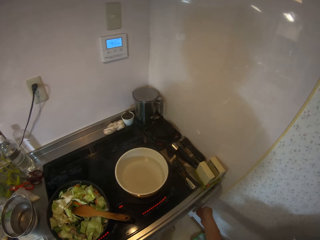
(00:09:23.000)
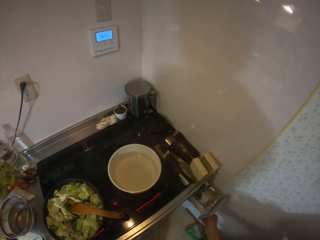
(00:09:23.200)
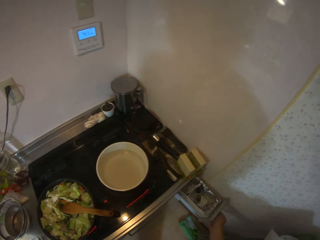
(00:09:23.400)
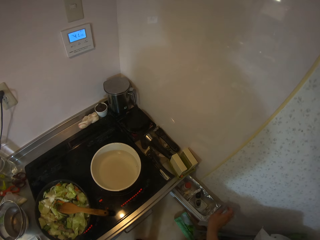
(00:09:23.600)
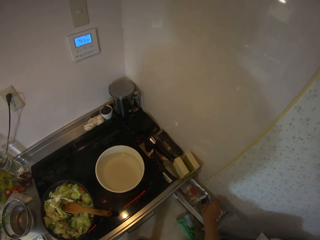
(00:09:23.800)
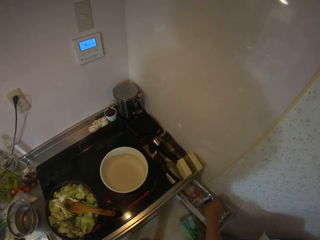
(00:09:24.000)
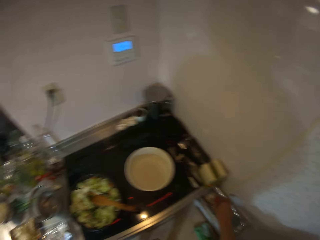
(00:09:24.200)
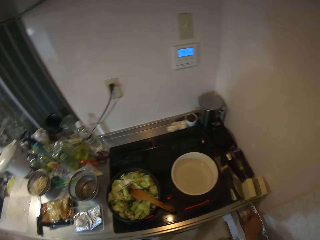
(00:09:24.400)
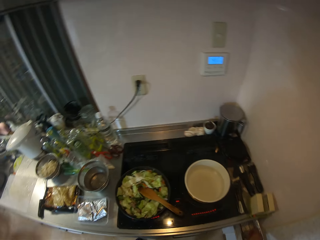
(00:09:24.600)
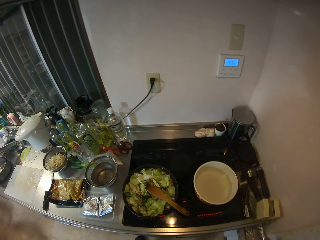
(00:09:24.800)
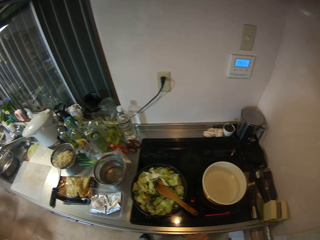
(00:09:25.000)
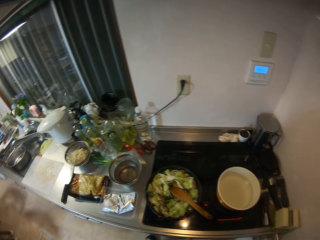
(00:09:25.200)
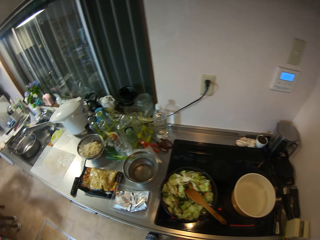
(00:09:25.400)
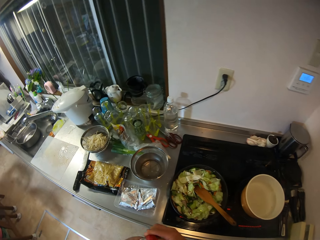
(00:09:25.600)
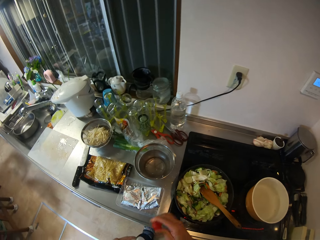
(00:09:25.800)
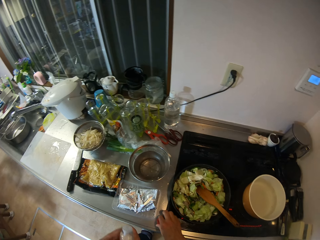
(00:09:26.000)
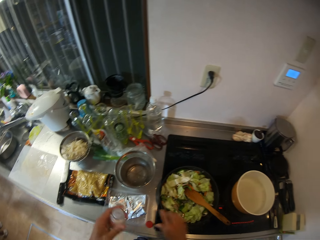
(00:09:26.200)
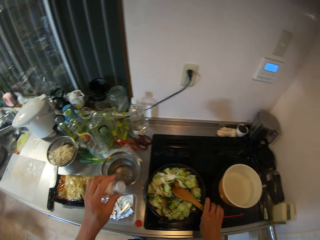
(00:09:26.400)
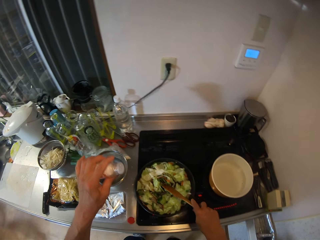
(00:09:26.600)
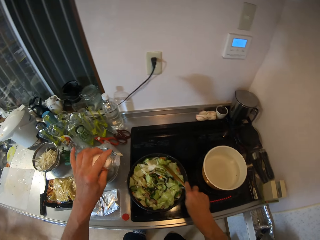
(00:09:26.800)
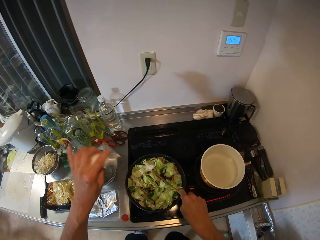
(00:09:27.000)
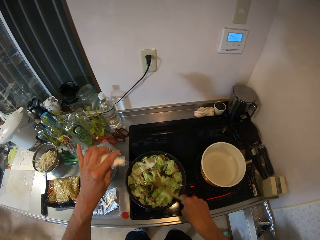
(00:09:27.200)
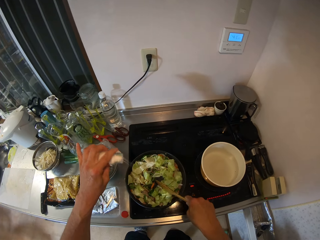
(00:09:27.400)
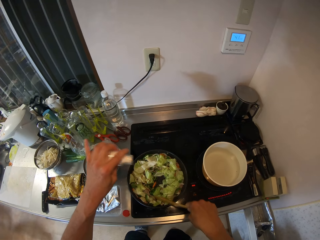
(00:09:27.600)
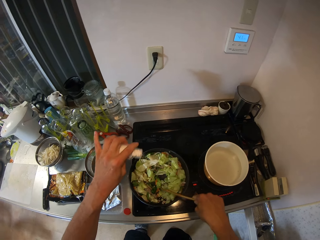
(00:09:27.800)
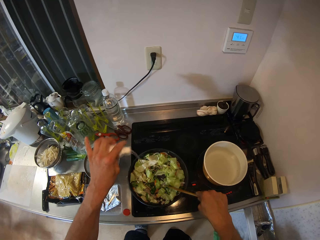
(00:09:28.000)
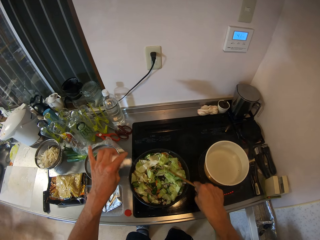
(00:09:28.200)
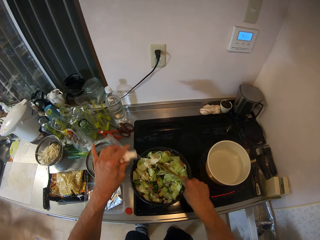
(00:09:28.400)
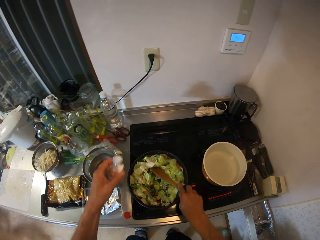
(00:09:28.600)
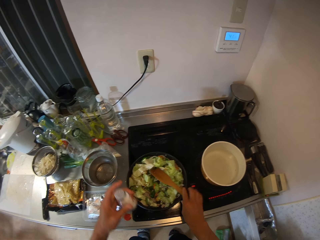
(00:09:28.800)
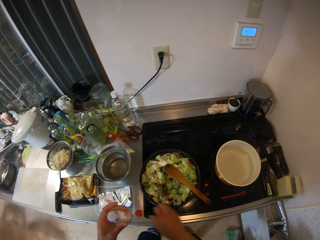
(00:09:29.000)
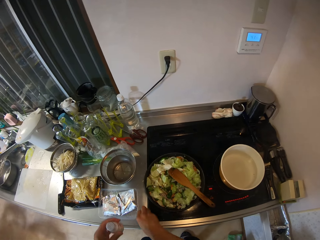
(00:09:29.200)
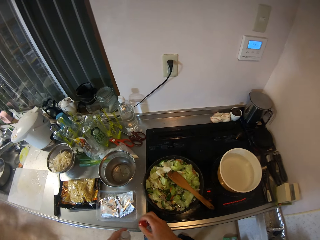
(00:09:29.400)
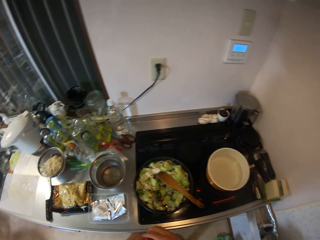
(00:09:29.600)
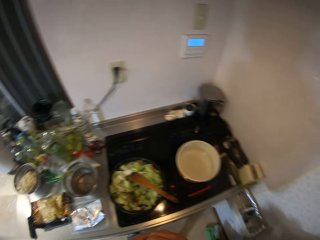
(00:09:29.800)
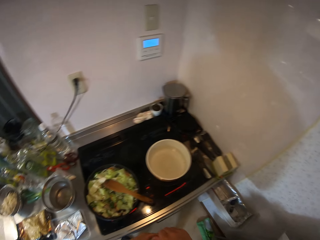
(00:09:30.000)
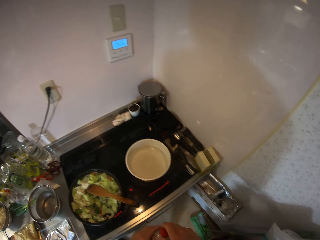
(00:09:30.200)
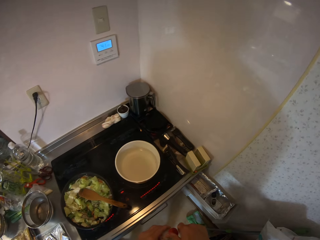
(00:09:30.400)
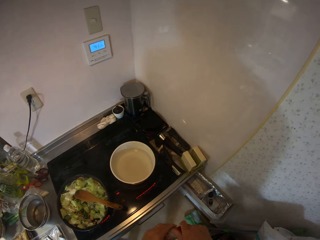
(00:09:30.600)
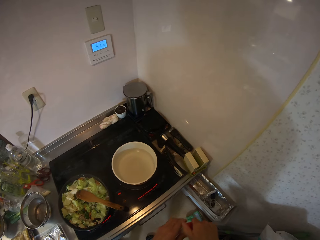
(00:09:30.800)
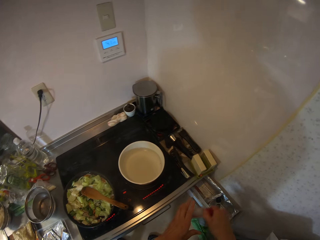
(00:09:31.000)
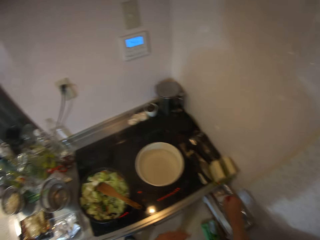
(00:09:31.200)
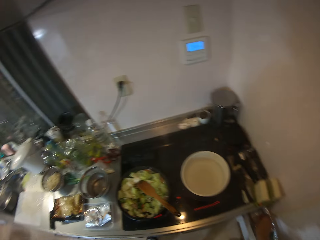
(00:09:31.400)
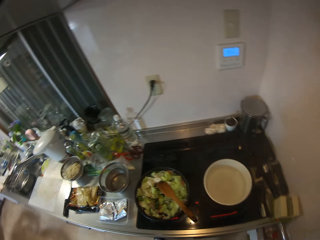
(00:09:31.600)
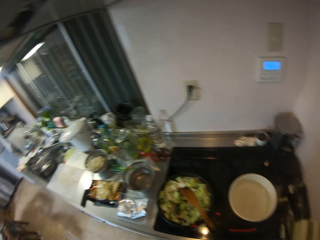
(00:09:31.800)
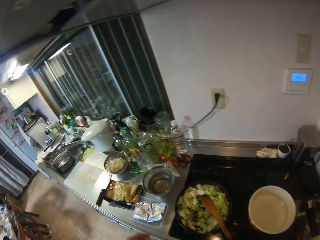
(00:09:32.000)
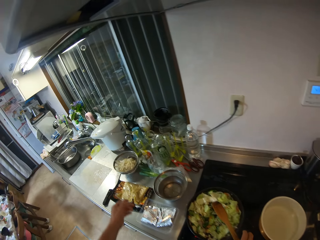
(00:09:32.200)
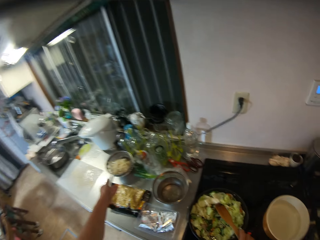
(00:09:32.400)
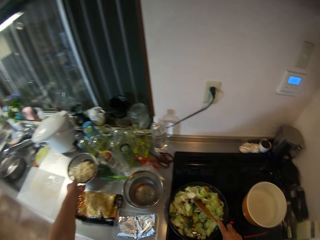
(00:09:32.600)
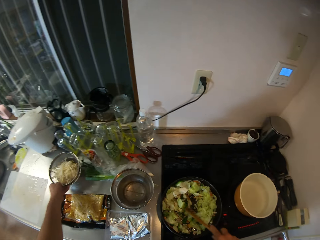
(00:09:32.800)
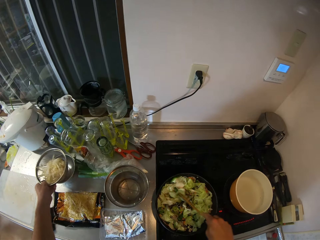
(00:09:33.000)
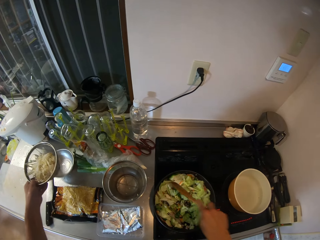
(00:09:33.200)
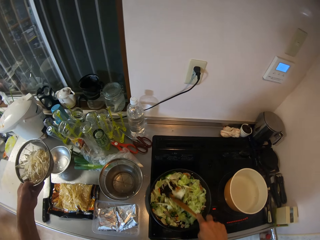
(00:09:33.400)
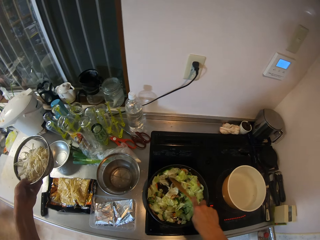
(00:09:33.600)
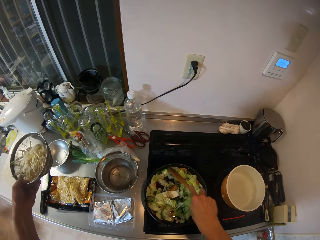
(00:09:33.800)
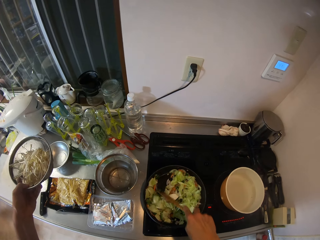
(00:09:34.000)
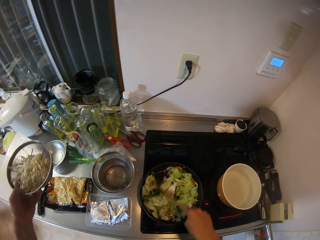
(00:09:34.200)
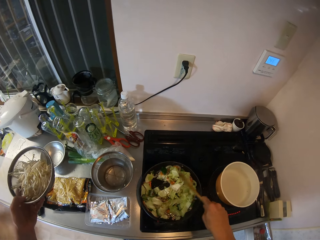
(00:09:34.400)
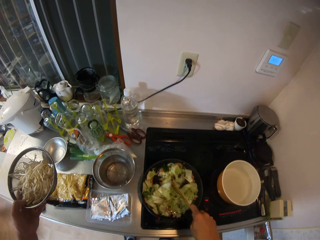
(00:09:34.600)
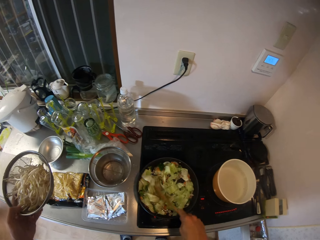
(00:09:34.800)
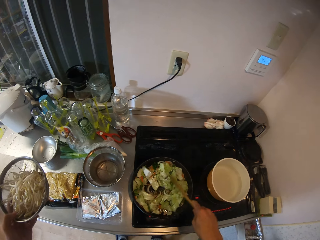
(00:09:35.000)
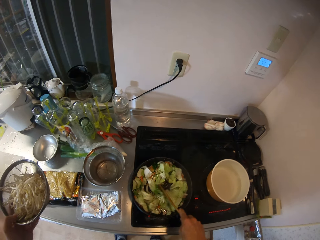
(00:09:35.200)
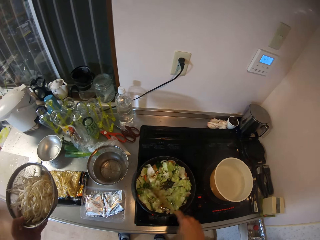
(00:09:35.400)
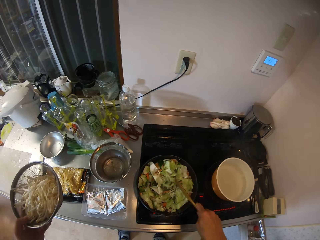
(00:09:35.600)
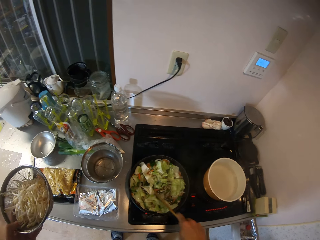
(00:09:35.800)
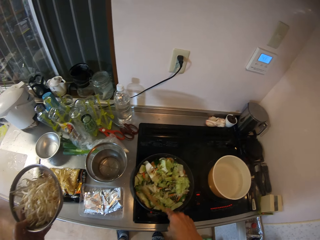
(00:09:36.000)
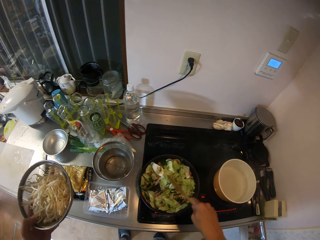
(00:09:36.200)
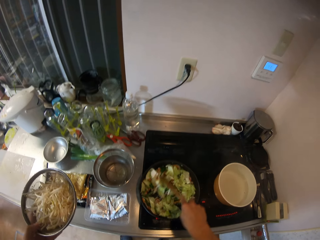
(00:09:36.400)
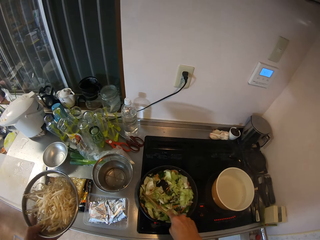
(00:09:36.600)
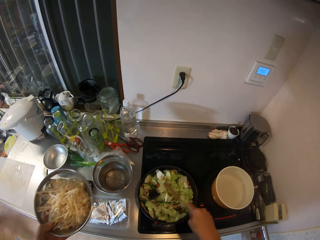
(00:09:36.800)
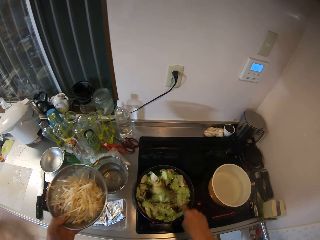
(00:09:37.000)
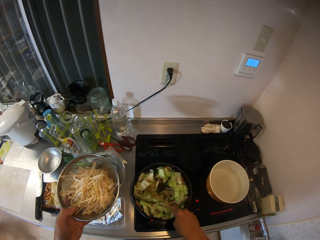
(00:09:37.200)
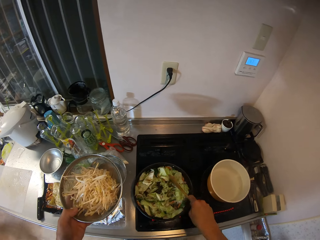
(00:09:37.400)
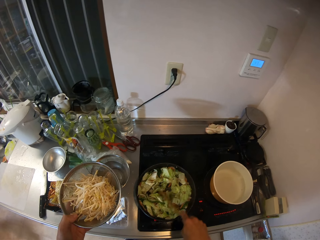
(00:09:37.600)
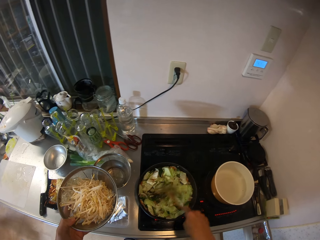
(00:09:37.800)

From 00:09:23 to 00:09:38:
The camera wearer closes the drawer. He pulls out another cooker drawer, picks a bottle of salt from the cooker drawer, and holds the salt. He sprinkles the salt on the stir fry inside the pot on the cooker. He picks the cover of the salt bottle on the kitchen cabinet. He covers the salt bottle with its cover. He puts back the salt bottle inside the cooker drawer. He carries a sieve with noodles on the kitchen cabinet. He picks the cabbage. He stirs the stir fry with the spatula with his right hand.

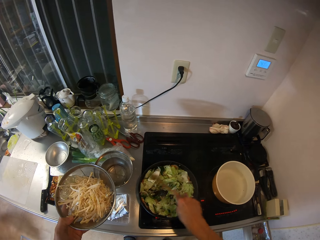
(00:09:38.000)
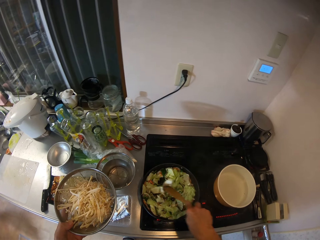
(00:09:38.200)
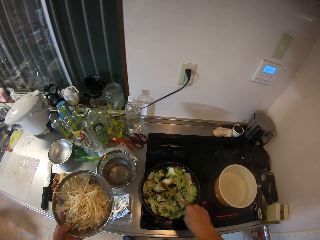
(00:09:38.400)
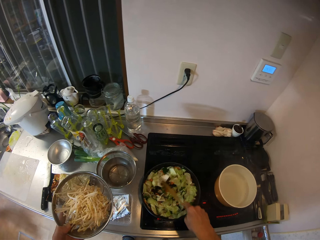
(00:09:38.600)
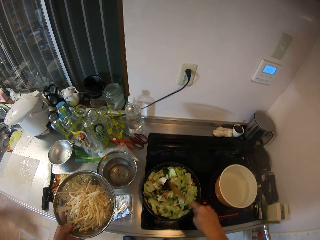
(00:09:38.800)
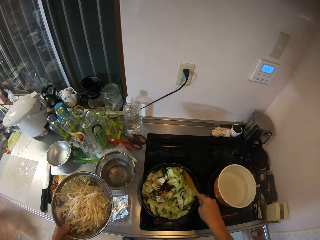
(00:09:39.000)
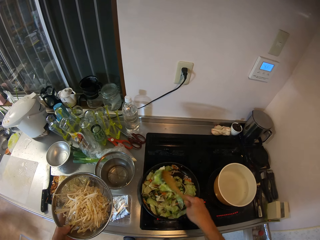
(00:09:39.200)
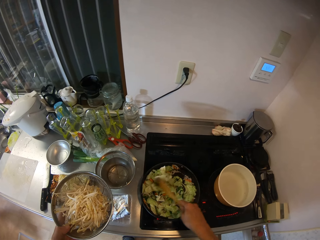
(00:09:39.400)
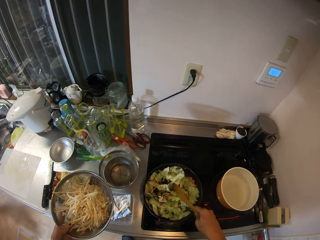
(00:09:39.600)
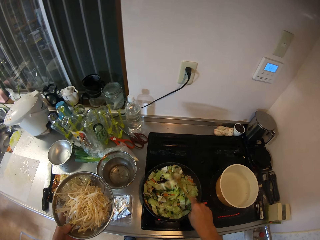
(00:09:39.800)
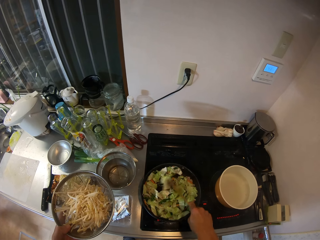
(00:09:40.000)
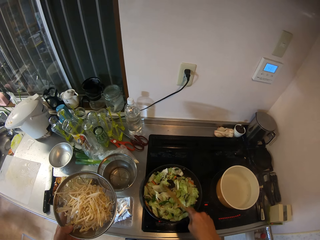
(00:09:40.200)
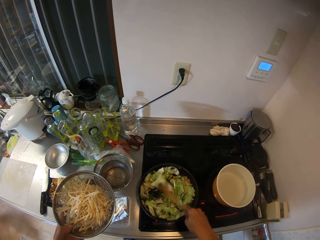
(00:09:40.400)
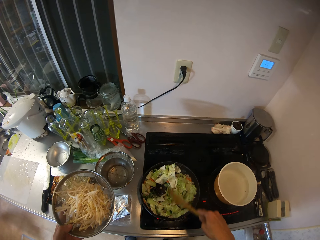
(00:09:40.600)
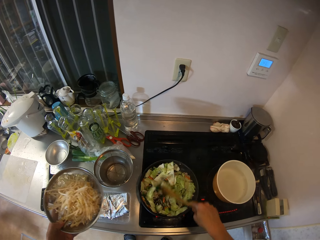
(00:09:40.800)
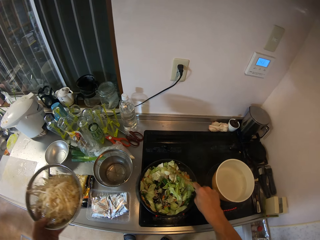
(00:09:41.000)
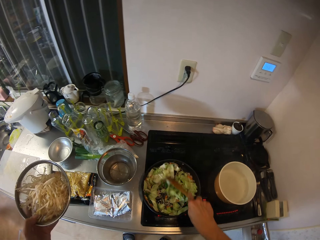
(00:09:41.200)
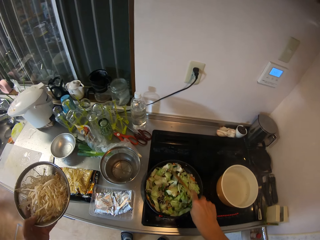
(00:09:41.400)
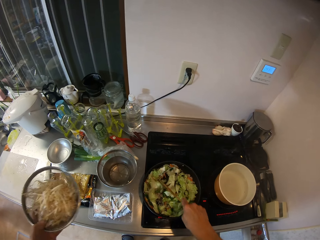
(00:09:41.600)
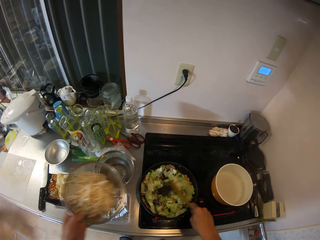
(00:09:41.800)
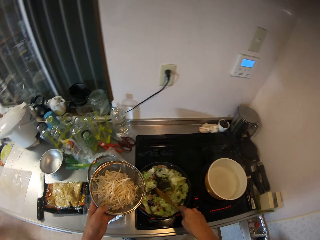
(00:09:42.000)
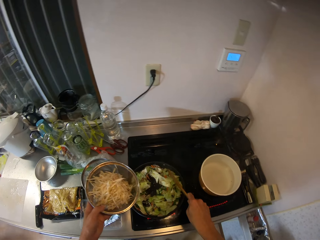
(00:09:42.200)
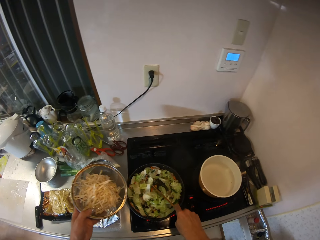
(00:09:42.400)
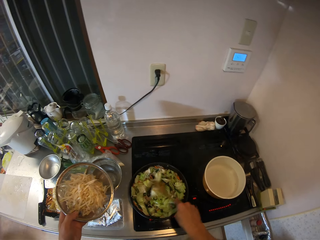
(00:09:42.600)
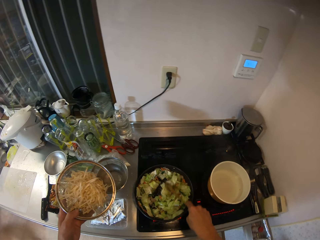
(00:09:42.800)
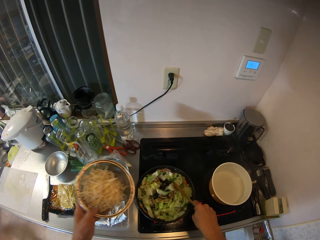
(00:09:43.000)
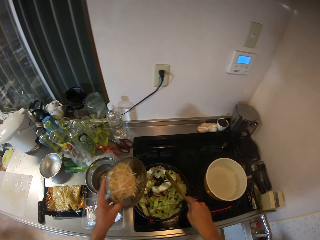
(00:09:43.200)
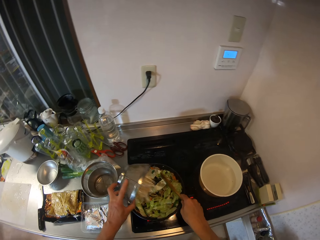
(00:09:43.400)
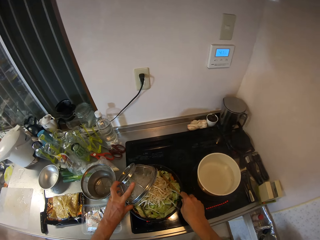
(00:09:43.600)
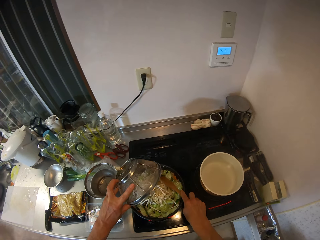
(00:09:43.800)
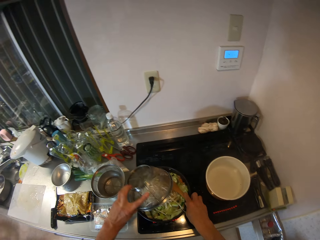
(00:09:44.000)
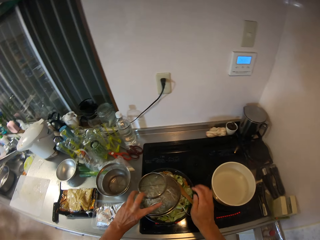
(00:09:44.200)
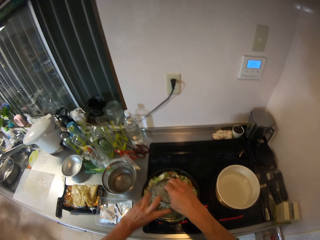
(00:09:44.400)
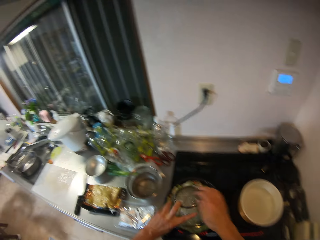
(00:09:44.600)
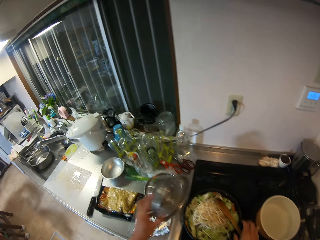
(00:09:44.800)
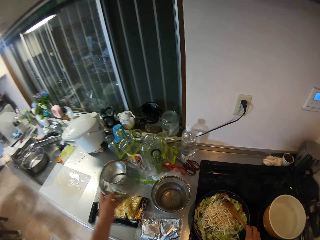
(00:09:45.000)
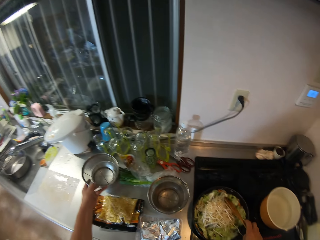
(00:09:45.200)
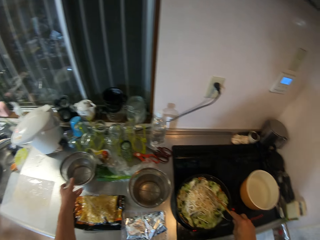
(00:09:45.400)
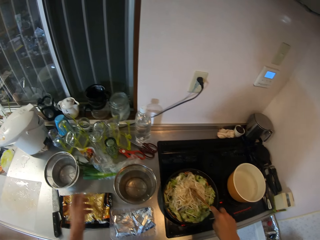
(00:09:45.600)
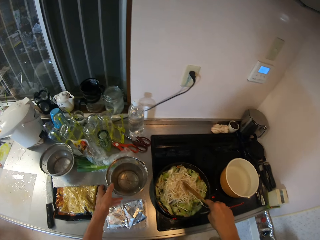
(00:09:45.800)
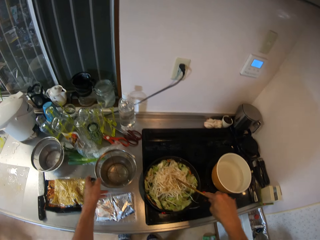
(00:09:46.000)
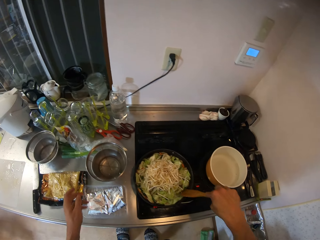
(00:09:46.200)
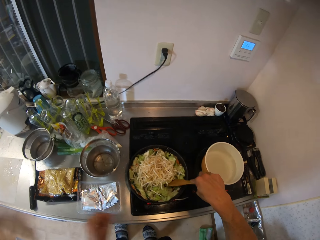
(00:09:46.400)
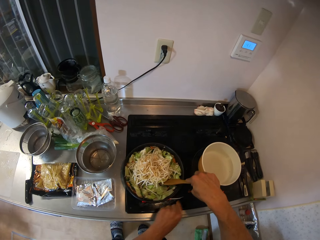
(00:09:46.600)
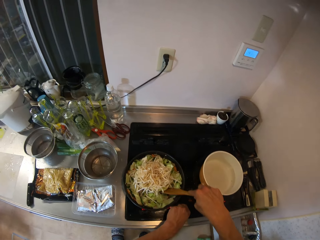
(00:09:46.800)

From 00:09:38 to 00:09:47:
The camera wearer puts the cabbage in the food. They pour the noodles inside the stir fry in the pot on the cooker. They hit the colander. They drop the sieve inside a plate on the kitchen cabinet. They stir the noodles with the stir fry in the pot.
